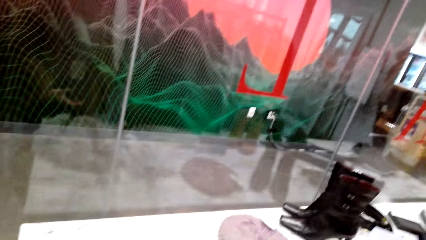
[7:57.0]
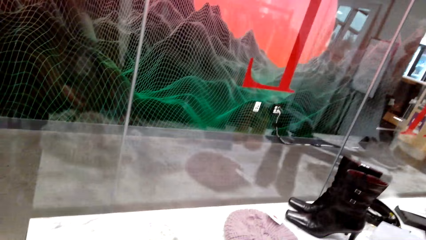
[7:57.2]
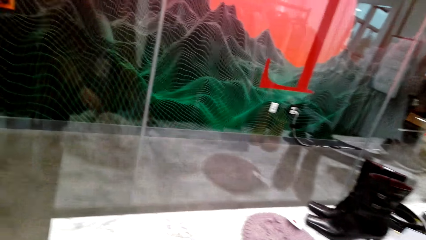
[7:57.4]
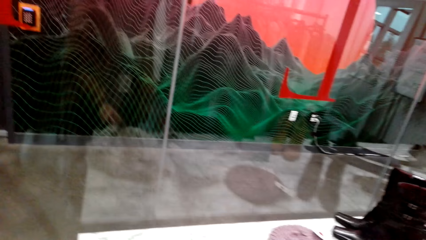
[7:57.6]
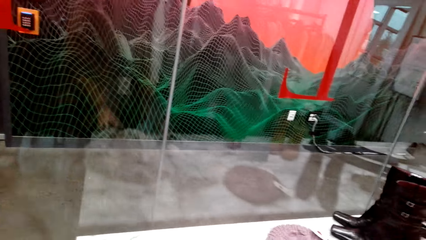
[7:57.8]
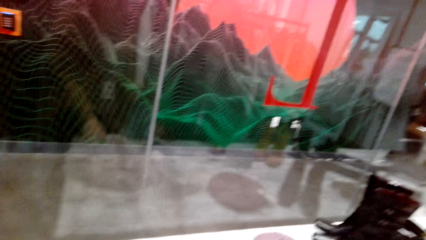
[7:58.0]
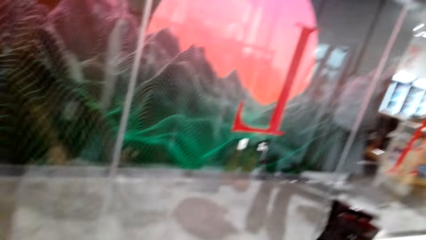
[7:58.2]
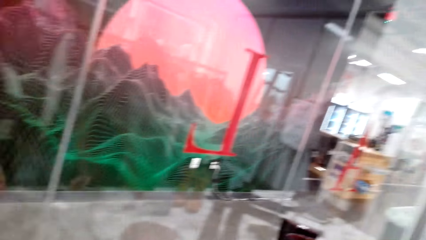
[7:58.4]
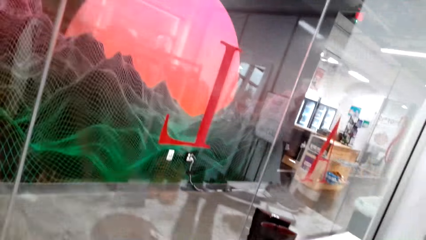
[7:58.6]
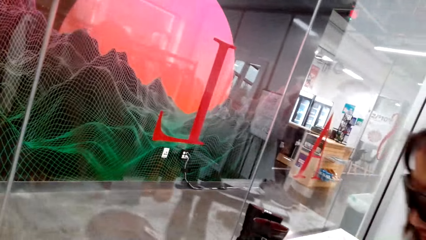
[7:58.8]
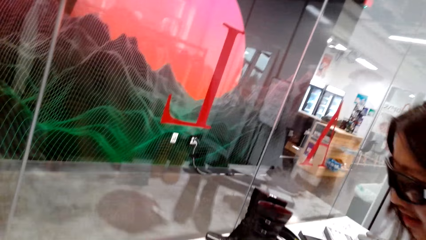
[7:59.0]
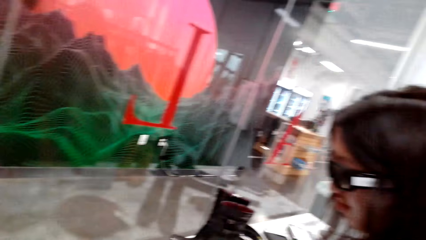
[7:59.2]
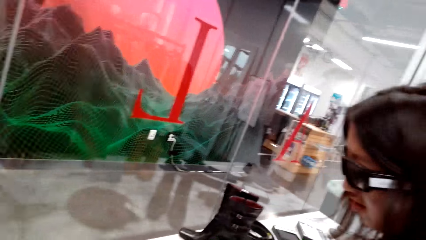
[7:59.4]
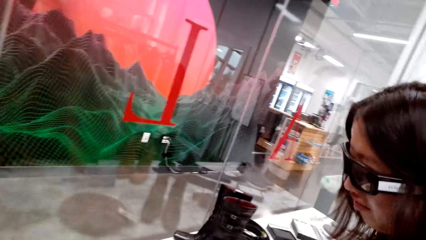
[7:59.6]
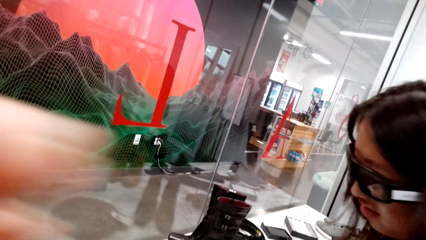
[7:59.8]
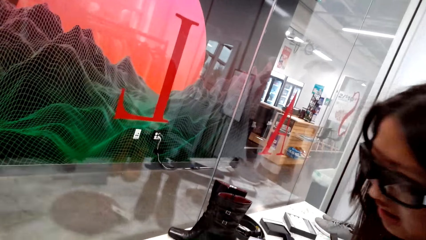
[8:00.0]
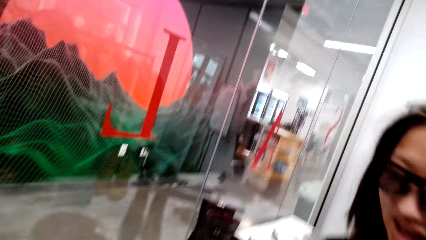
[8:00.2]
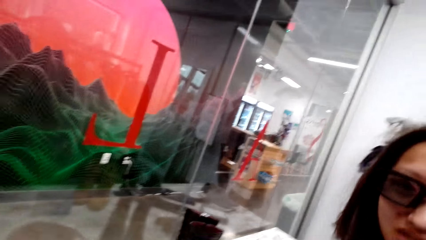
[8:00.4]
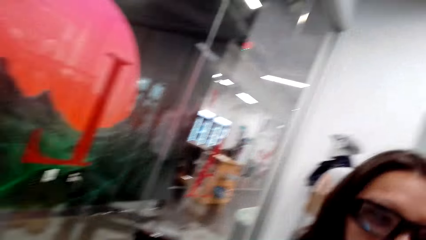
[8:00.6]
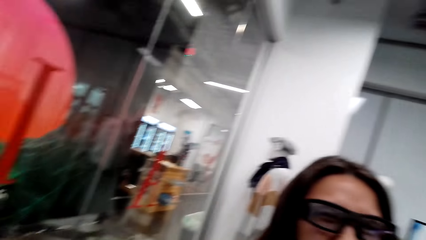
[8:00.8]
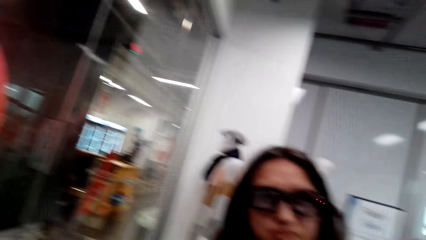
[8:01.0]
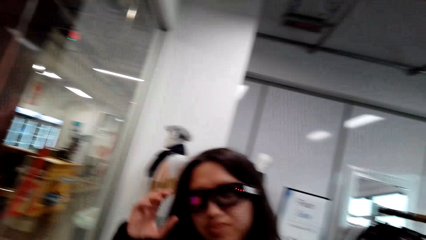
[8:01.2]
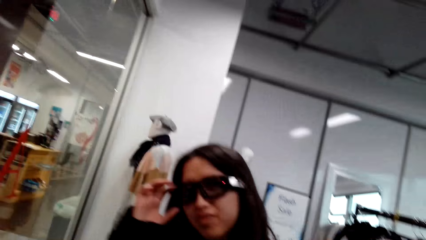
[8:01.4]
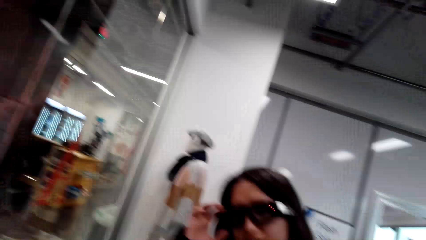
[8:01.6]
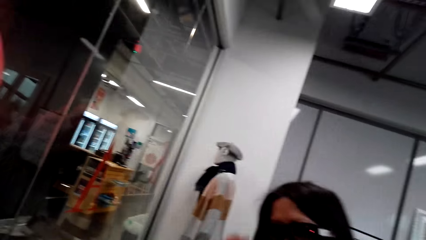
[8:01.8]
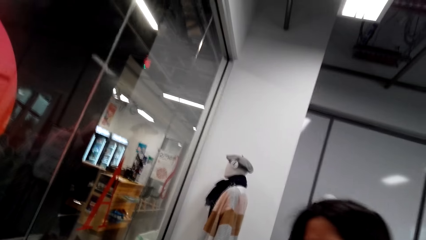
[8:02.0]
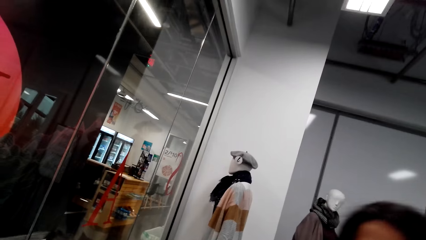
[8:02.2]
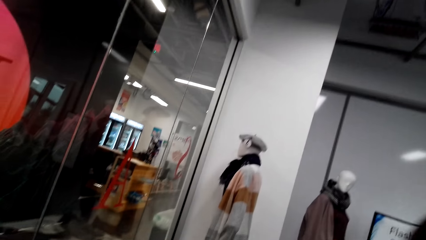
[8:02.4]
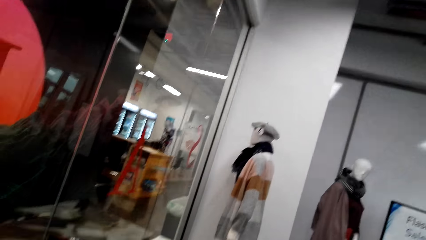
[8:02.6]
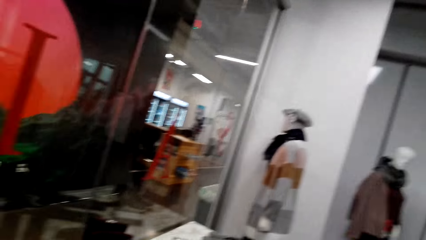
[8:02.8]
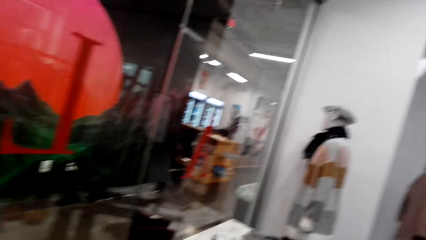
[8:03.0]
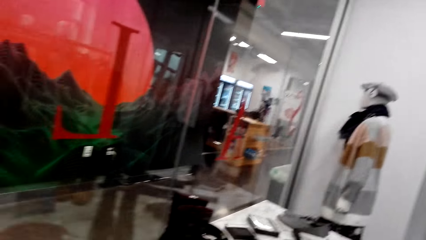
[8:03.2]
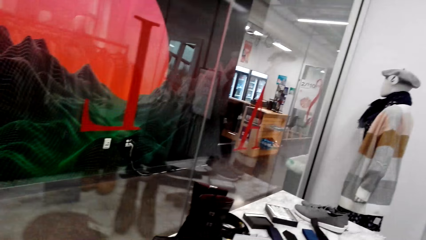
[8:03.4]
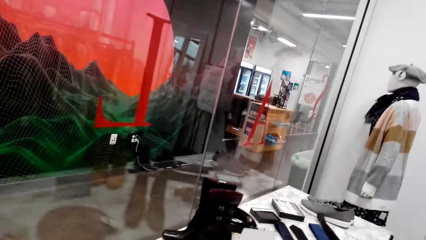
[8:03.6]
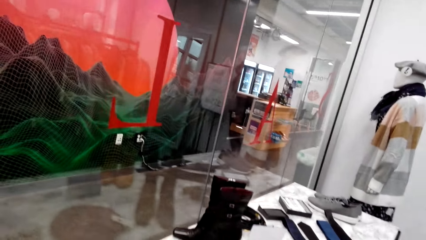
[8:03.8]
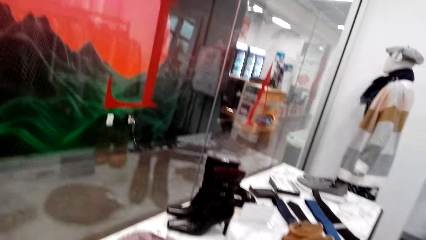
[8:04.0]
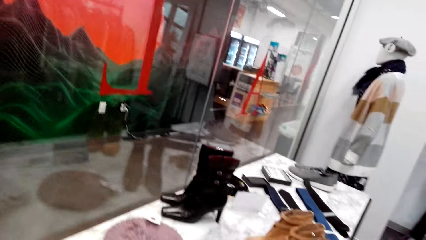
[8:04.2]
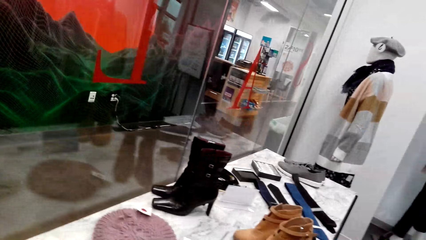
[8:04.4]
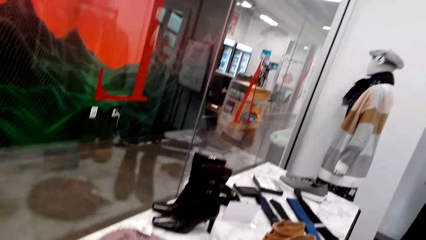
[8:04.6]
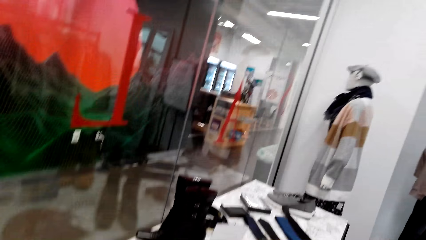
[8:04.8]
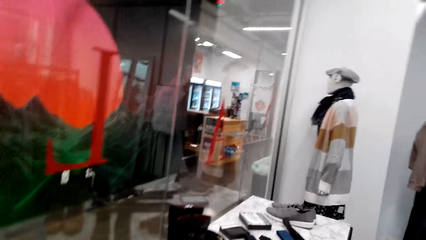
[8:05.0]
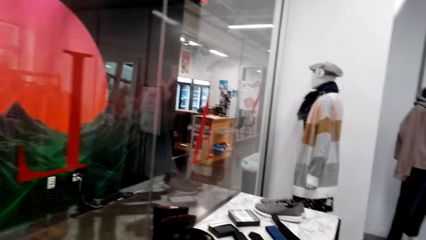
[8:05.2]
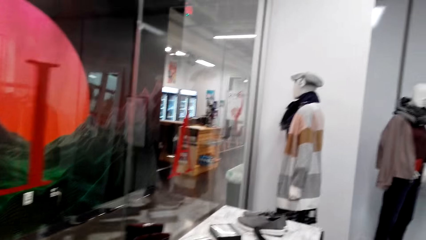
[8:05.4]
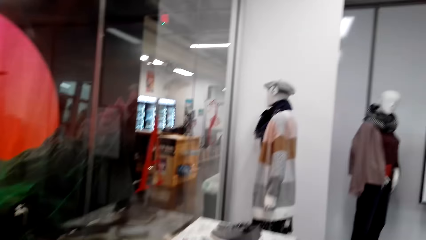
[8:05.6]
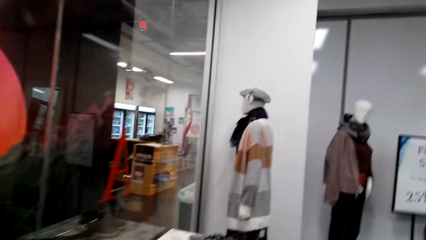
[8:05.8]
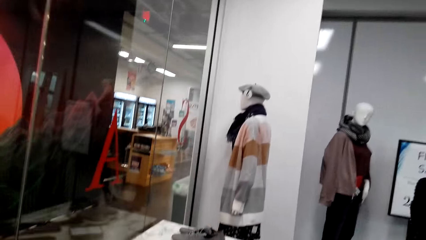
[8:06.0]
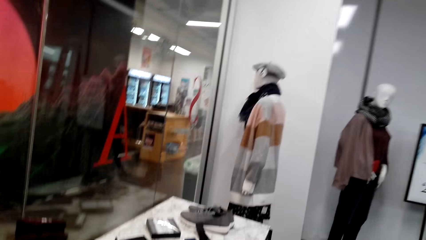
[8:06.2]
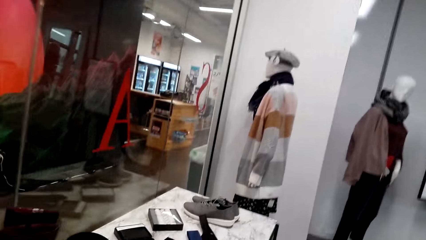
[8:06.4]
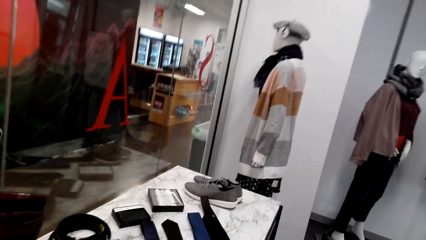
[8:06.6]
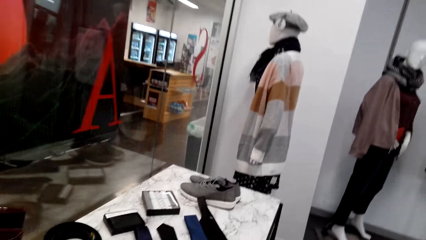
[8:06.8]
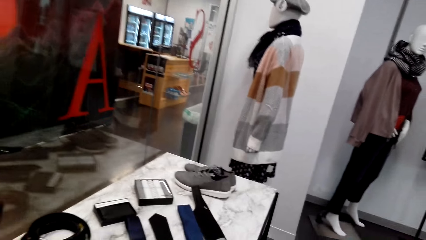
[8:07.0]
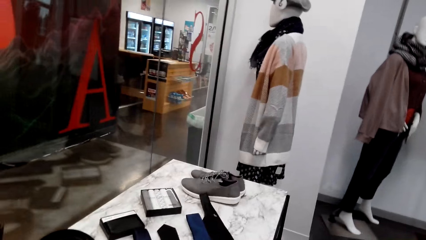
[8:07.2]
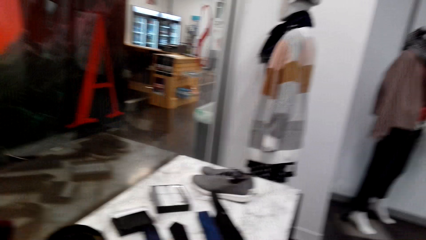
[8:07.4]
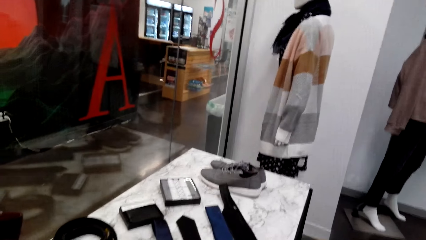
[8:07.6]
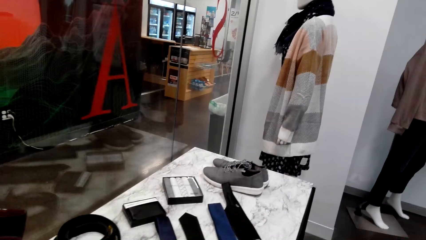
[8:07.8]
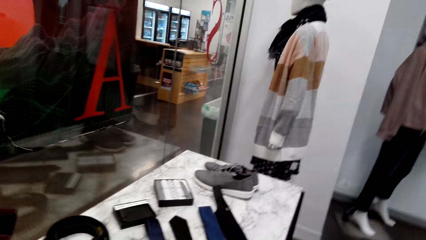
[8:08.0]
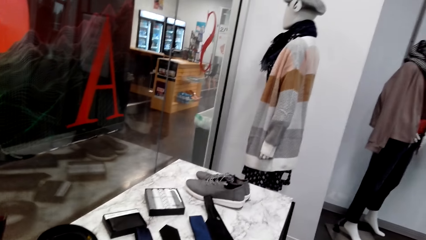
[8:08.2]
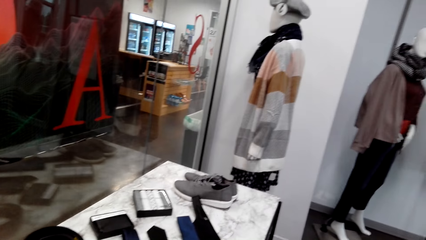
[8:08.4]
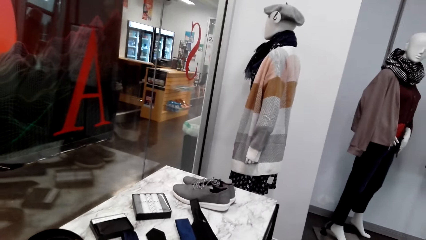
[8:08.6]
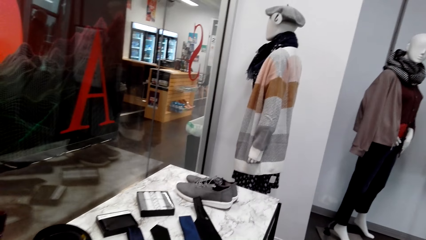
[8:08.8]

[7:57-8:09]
The camera wearer looks at the shoes. A man talks to the camera wearer. The camera wearer talks to the man. They look at the shoes.

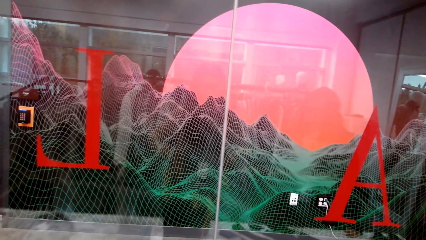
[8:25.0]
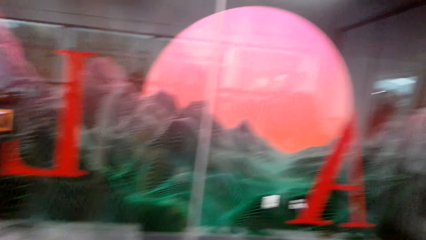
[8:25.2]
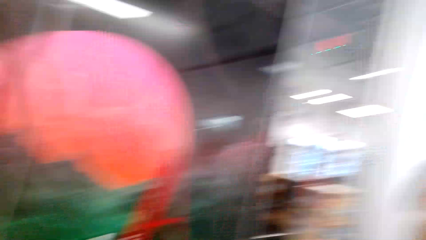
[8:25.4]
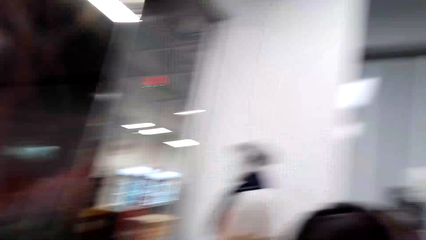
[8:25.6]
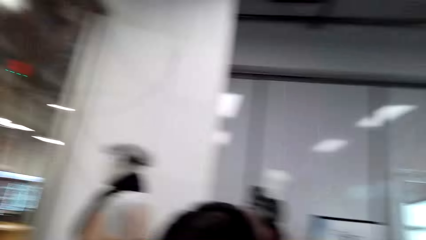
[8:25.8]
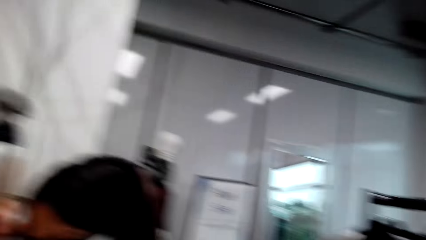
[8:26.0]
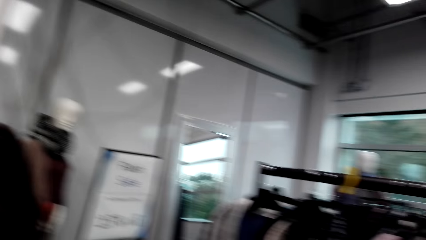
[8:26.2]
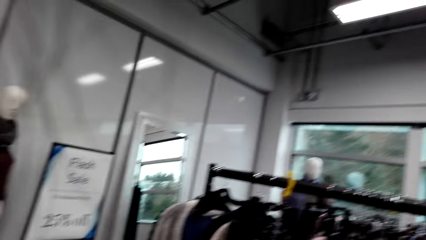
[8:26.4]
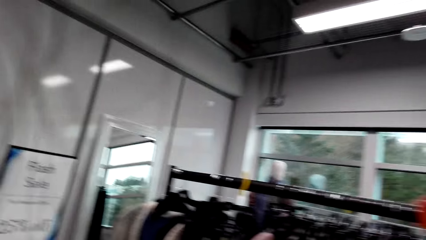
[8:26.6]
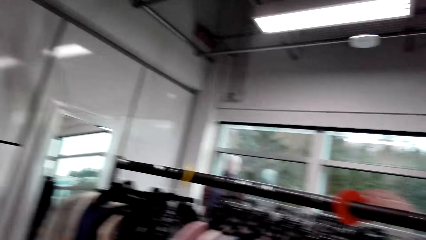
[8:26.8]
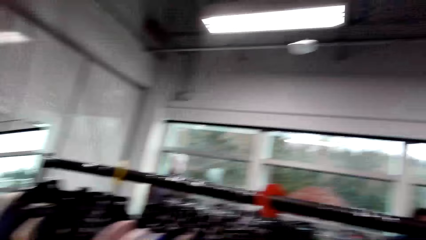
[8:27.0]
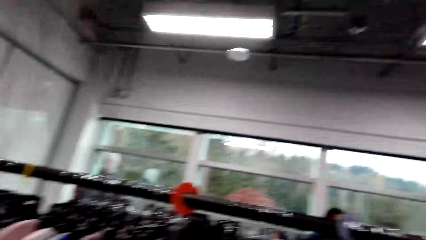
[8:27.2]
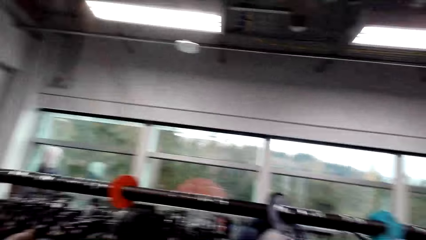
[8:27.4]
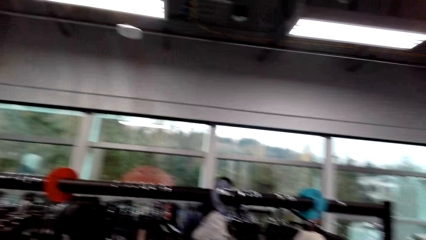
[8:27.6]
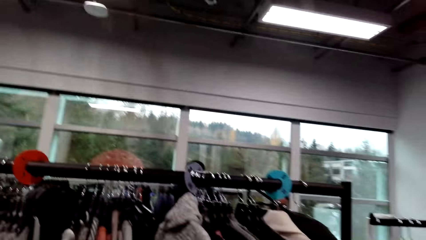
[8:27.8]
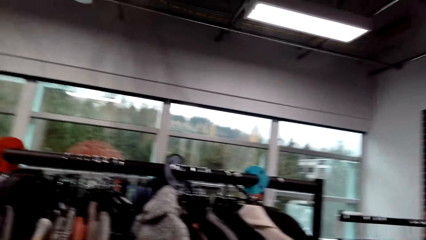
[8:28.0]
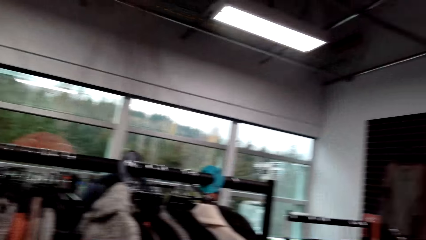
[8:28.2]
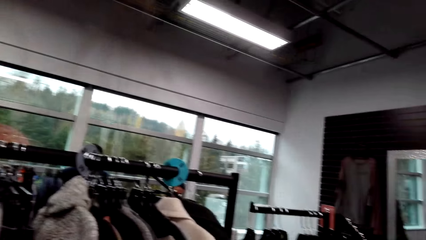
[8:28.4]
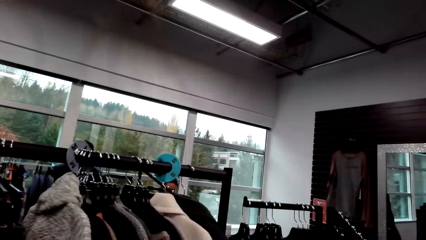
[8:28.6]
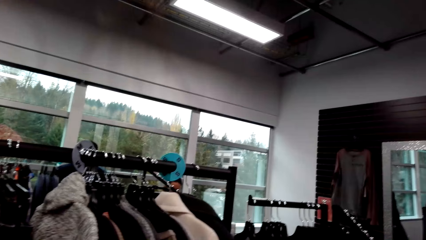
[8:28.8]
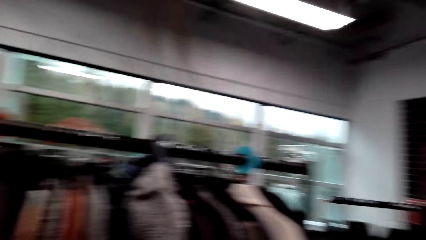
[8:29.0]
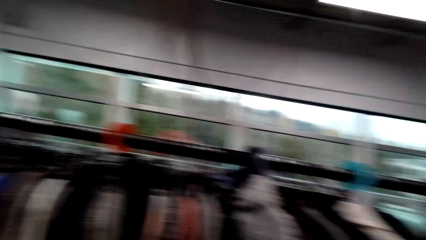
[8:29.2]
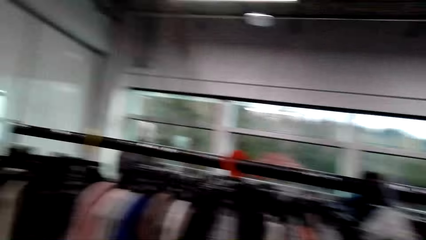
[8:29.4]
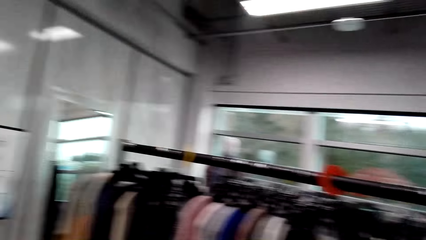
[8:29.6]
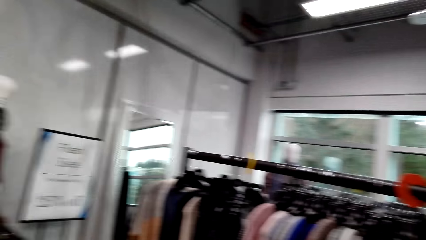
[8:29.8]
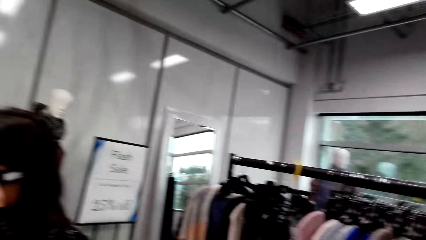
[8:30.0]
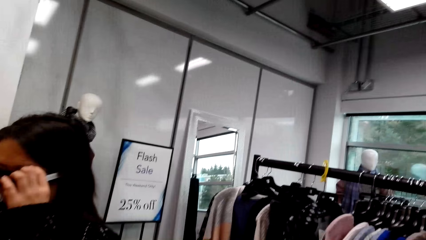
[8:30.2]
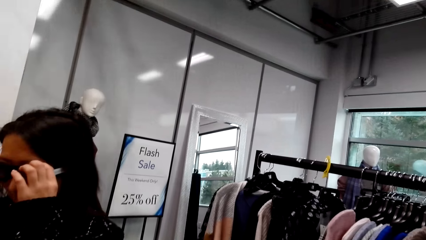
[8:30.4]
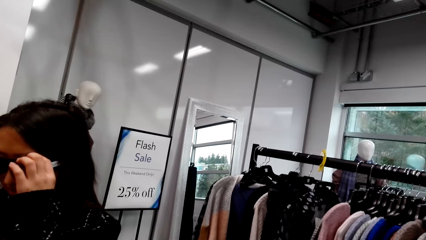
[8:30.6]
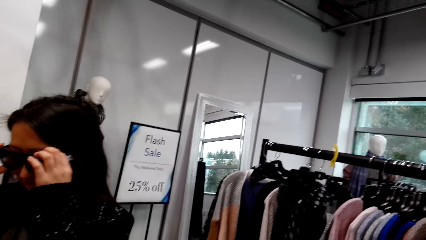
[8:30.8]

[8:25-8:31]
The camera wearer looks at the clothes.
